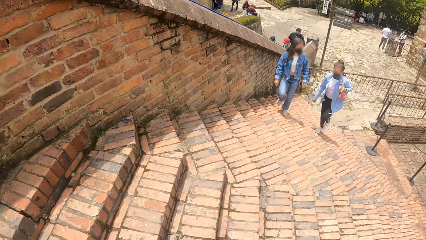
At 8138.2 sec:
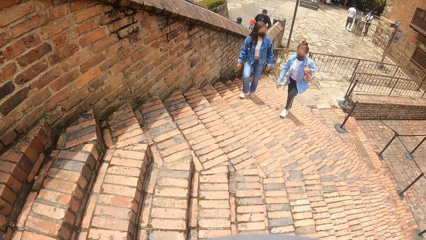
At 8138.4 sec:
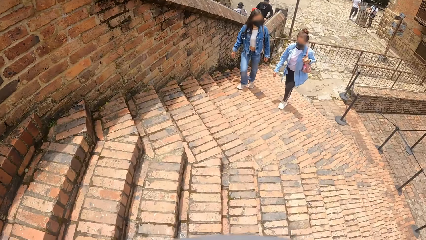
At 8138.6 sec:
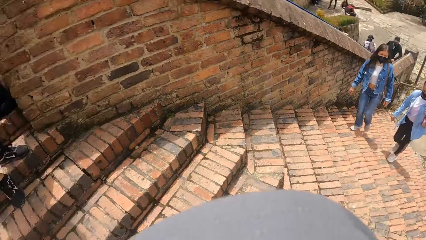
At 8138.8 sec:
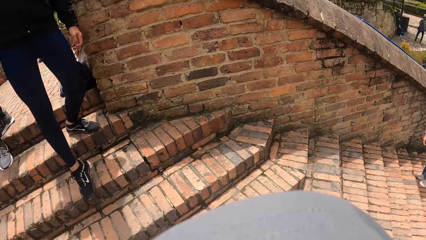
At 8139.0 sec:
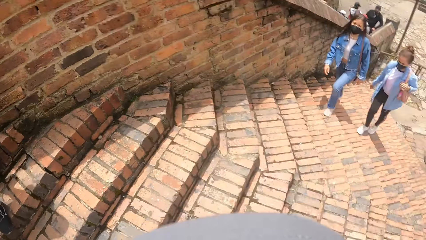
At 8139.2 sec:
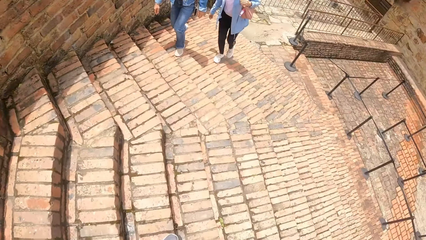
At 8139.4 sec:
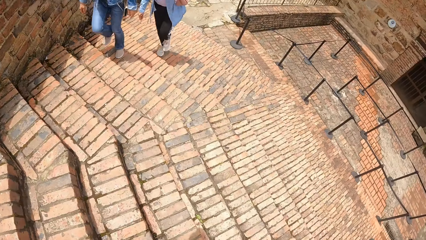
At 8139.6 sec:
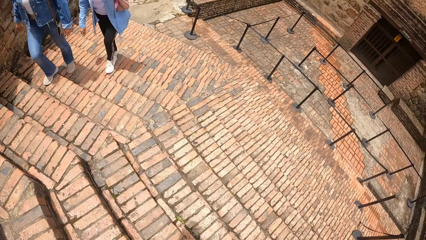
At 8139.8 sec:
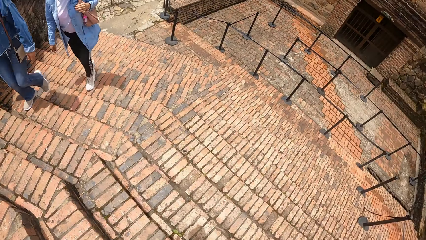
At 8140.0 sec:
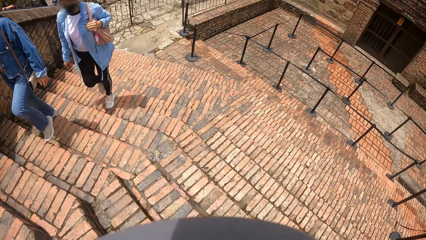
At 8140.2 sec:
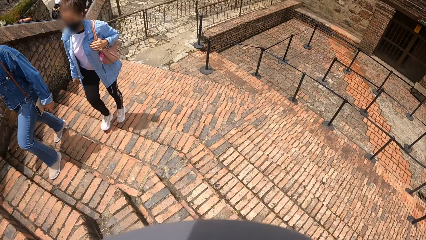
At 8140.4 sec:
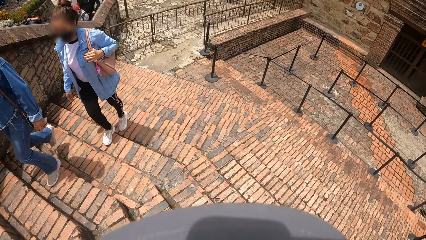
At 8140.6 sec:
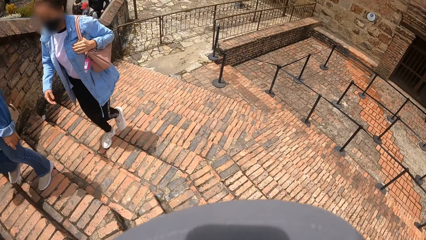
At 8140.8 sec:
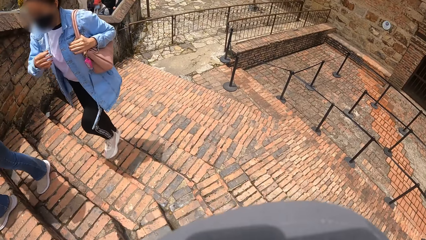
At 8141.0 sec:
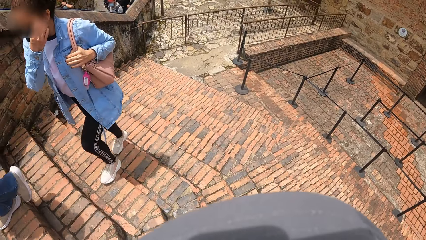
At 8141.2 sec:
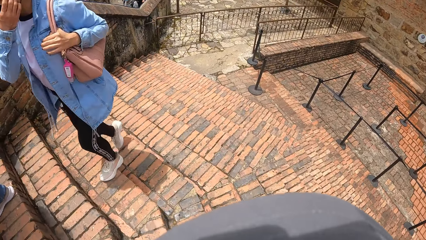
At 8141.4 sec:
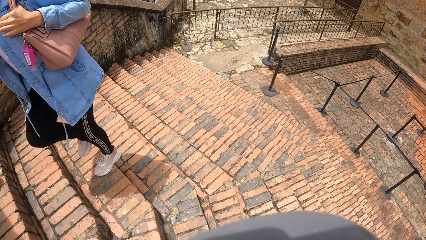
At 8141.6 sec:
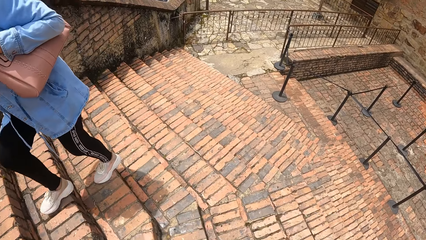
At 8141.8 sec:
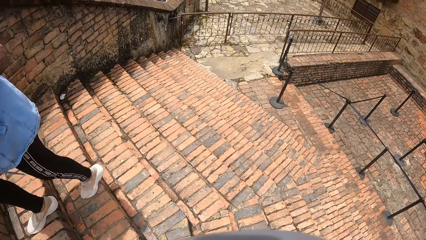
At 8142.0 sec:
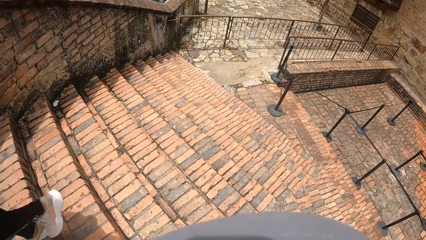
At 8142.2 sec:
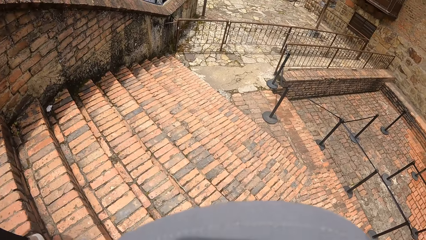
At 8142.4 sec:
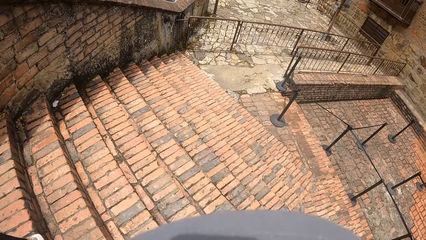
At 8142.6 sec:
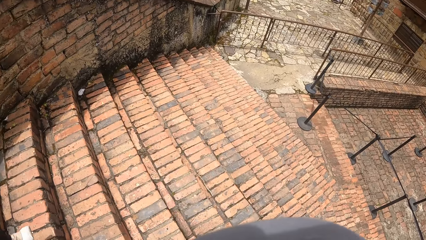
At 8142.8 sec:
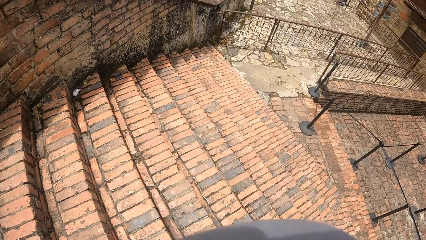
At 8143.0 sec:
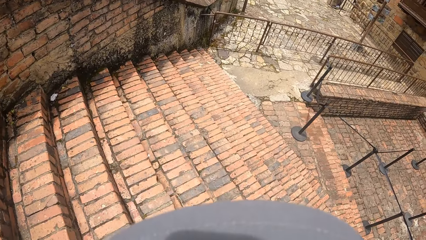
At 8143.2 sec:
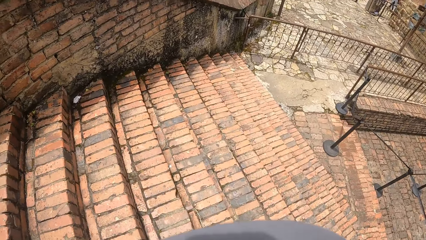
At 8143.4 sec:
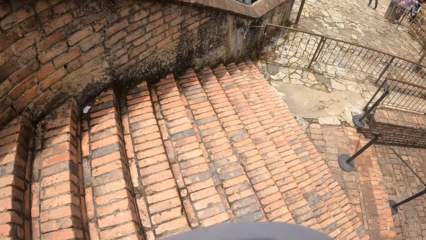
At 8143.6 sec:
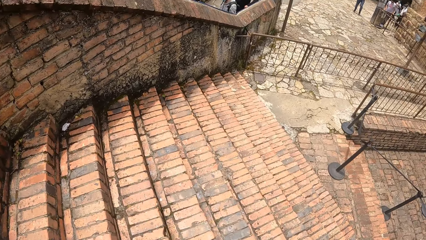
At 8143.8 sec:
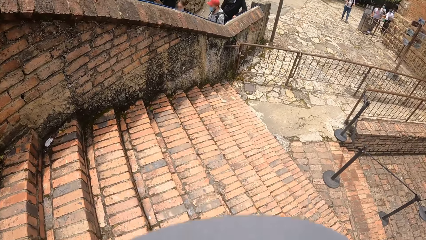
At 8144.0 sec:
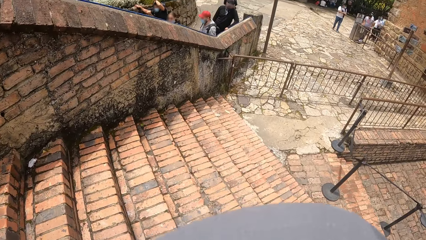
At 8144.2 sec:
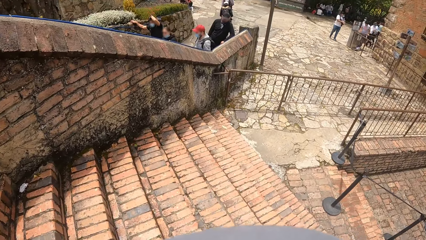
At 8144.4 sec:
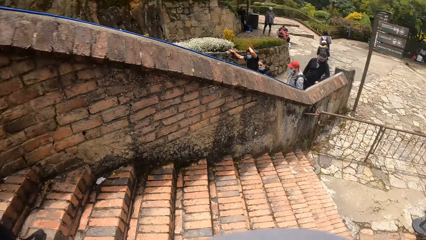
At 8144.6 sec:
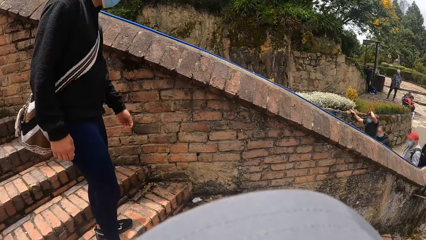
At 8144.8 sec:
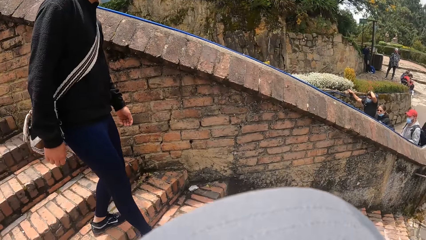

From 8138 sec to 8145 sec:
The camera wearer walks.

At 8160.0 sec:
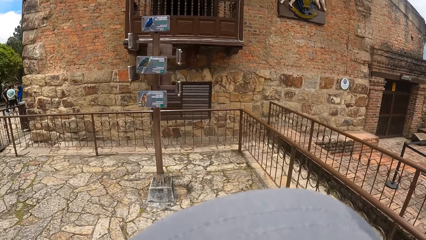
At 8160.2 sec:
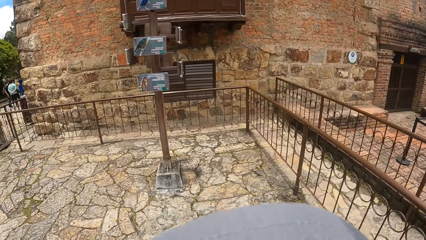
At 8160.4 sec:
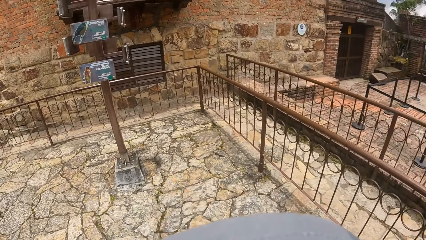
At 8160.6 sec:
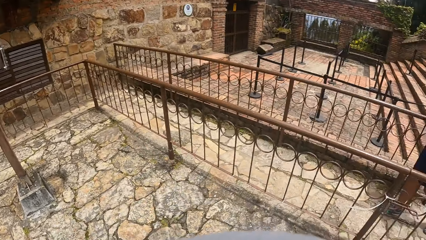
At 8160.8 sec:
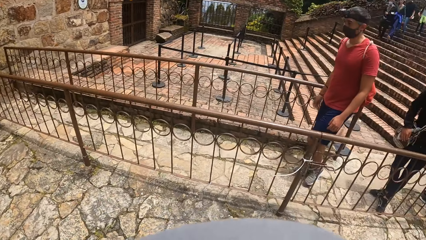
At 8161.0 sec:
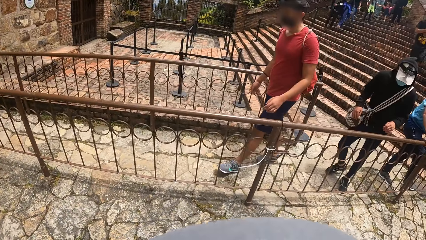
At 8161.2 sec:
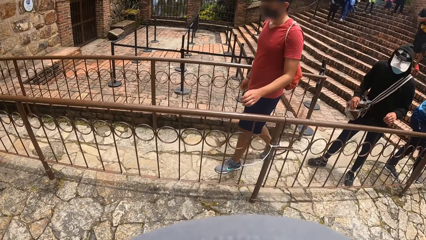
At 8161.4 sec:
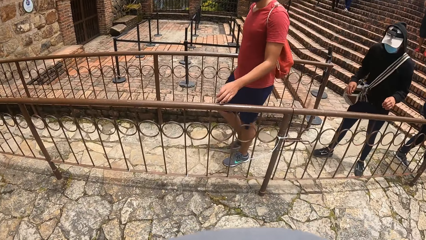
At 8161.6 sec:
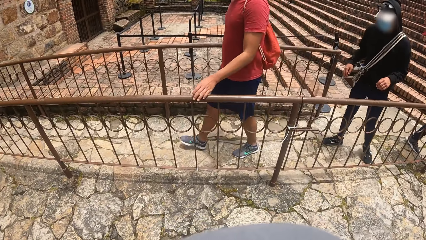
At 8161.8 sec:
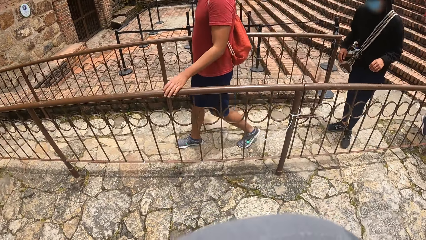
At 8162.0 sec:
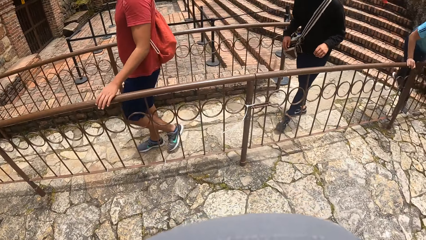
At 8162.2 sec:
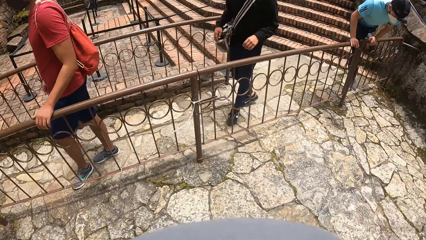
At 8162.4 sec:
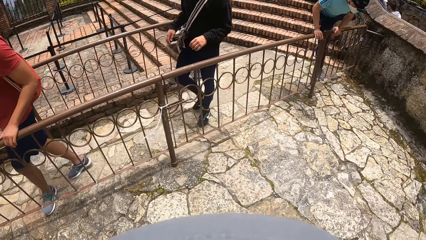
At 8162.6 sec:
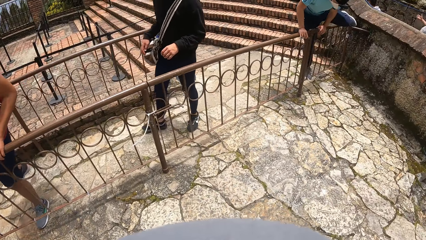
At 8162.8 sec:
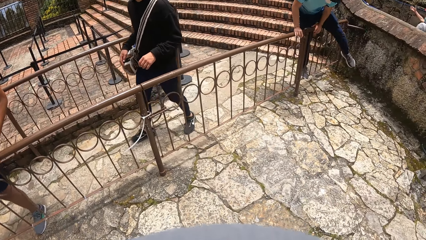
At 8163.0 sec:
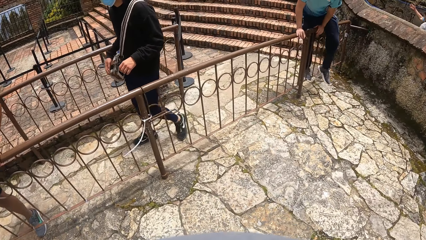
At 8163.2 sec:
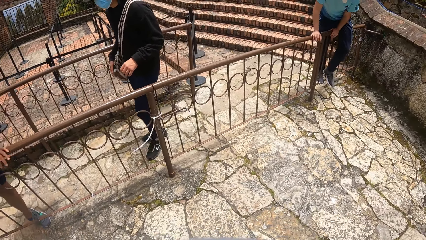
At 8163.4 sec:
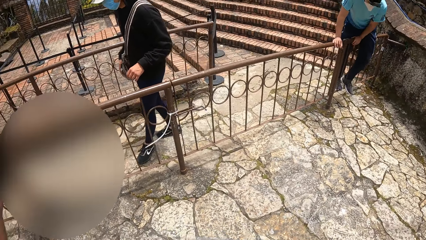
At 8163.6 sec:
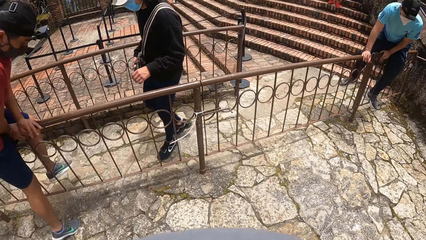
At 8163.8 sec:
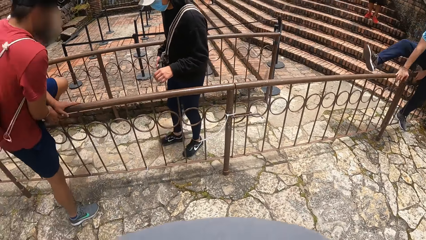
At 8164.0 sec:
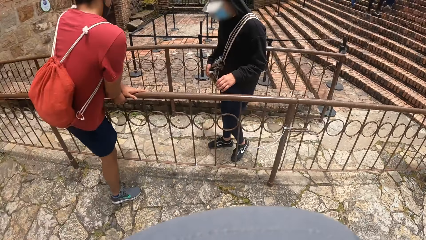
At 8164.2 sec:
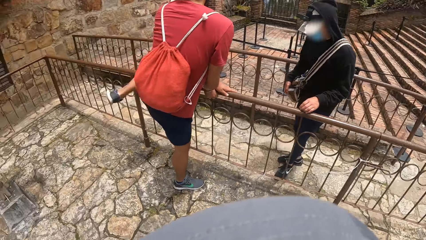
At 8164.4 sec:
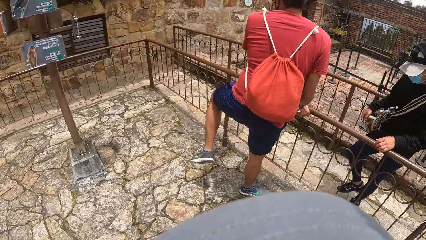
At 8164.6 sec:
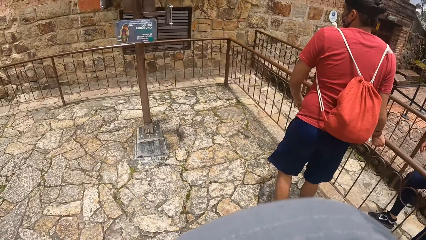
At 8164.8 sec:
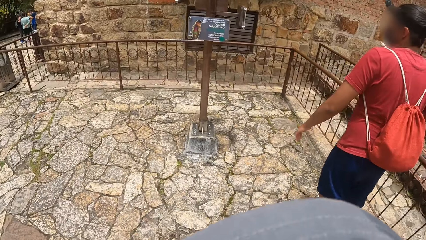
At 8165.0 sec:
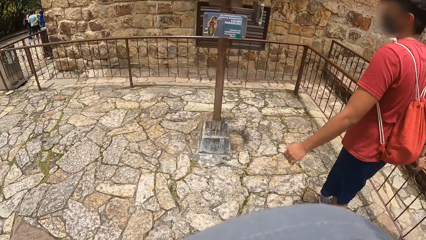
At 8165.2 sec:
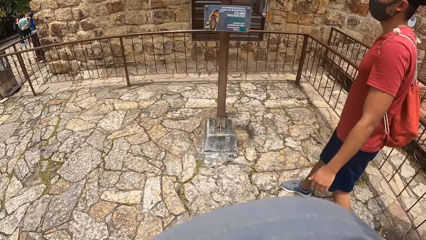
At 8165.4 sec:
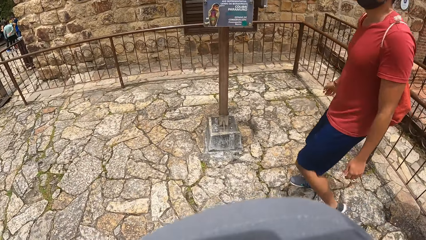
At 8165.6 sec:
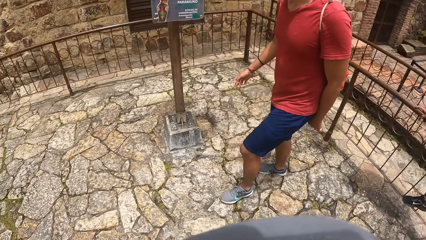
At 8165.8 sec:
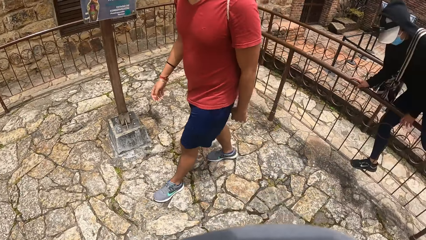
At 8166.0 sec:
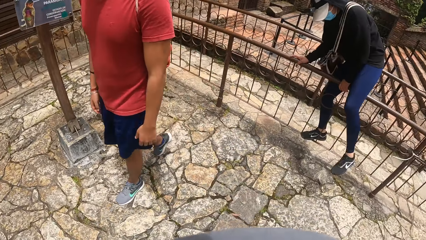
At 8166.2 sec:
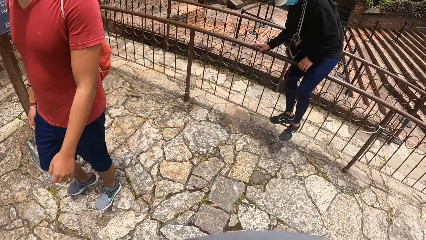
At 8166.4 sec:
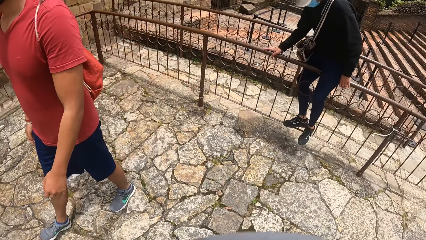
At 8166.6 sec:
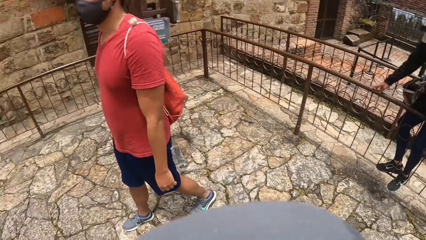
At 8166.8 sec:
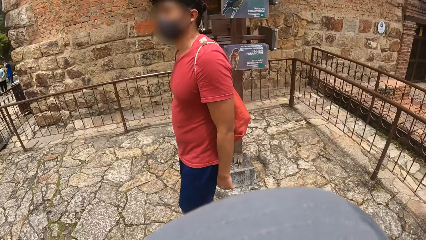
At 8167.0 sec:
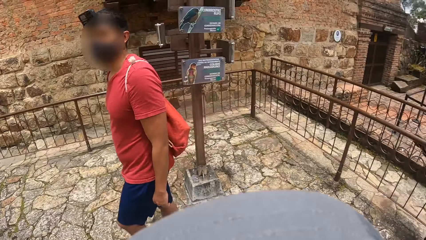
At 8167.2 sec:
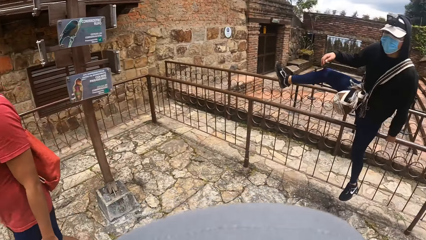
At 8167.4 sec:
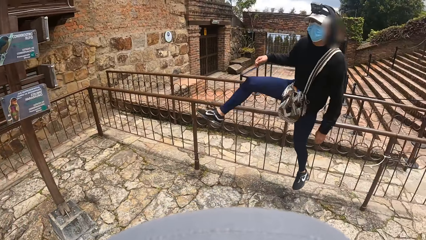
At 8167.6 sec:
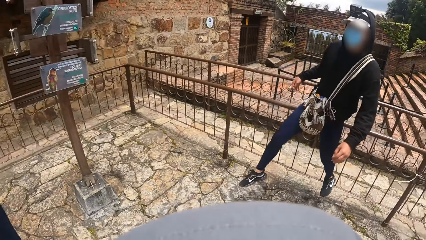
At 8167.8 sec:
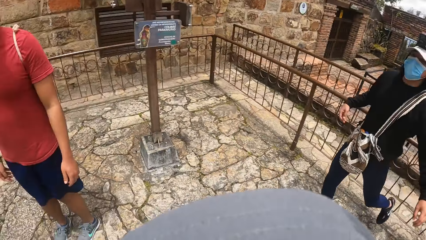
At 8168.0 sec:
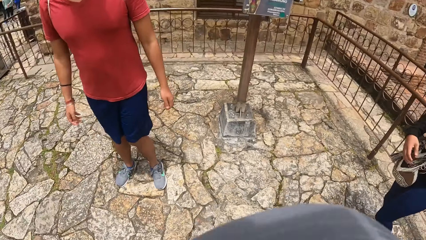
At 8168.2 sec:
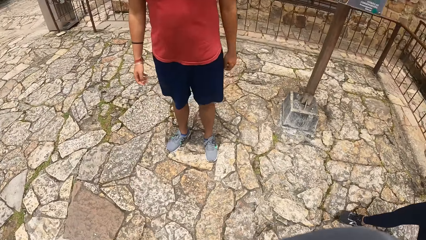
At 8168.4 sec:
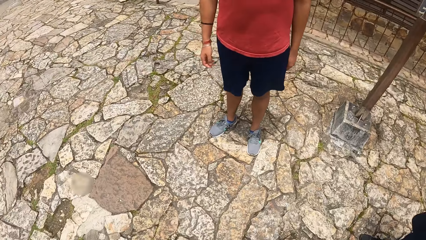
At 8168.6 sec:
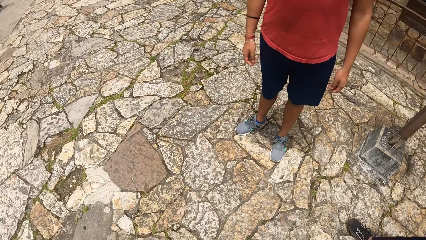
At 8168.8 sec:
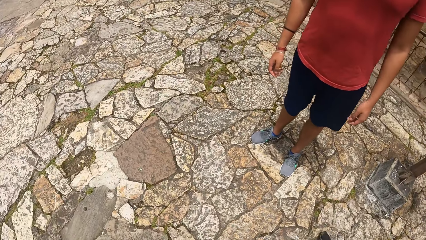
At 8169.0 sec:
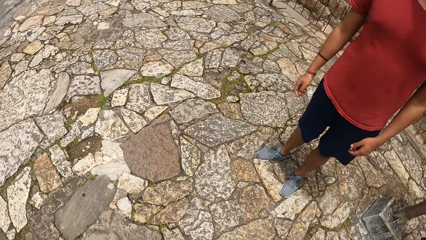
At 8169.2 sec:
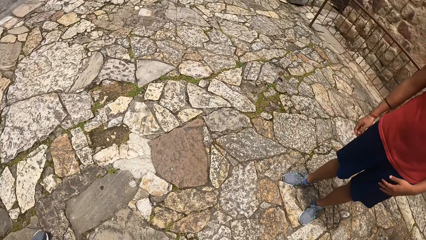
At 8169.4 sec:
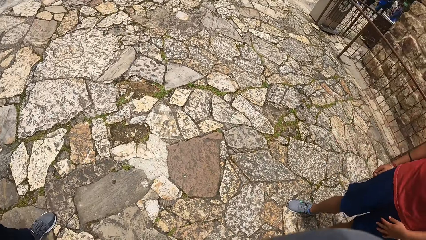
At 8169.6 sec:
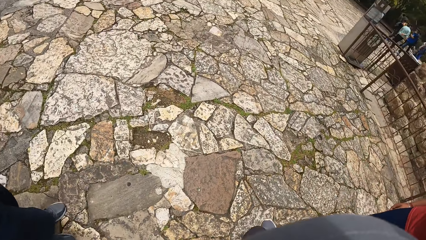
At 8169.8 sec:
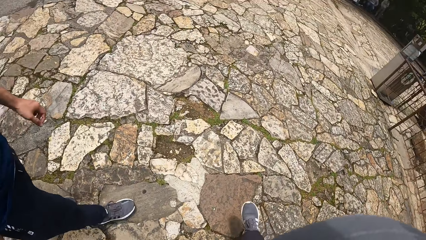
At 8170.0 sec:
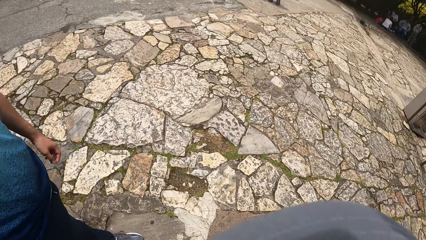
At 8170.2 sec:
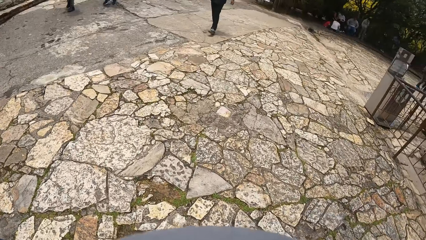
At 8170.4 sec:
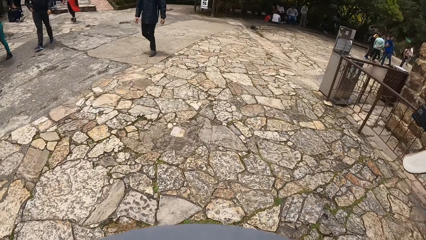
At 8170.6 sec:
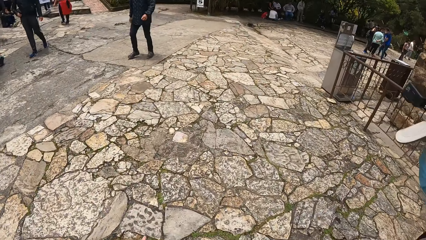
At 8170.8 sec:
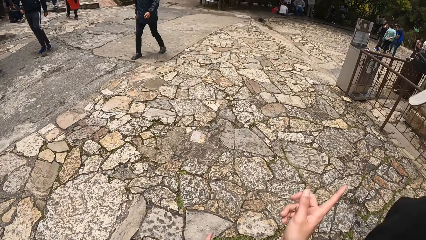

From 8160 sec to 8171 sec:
A man places his hands on a rail. Another man climbs over the rail. The first man climbs over the rail. Another man climbs over the rail.
